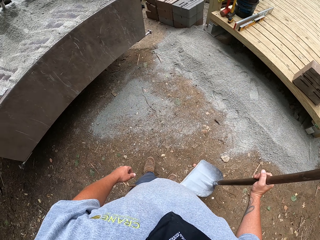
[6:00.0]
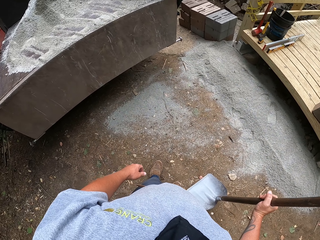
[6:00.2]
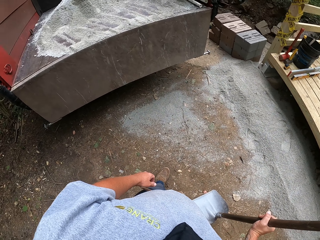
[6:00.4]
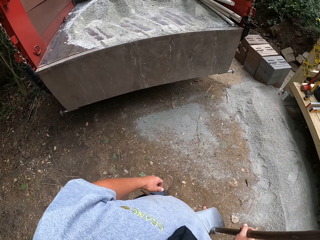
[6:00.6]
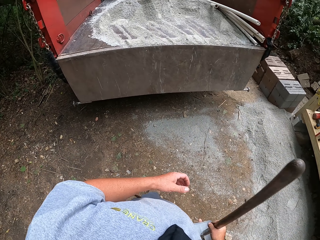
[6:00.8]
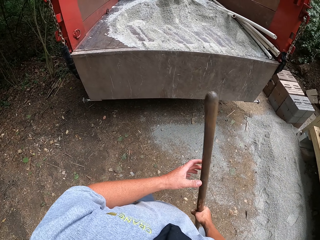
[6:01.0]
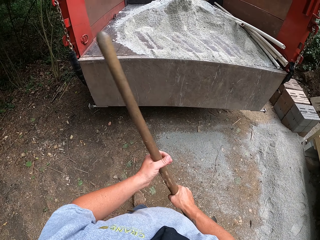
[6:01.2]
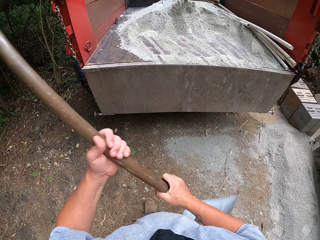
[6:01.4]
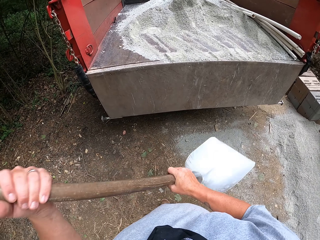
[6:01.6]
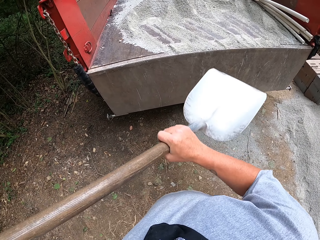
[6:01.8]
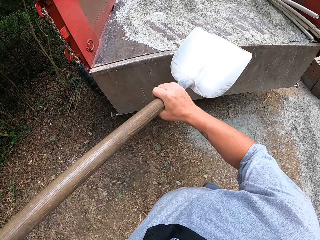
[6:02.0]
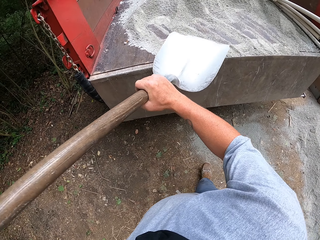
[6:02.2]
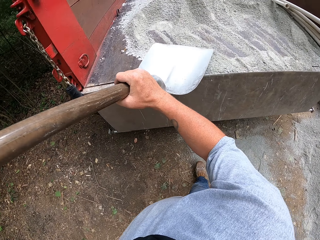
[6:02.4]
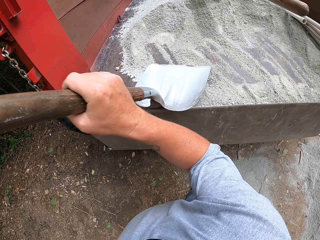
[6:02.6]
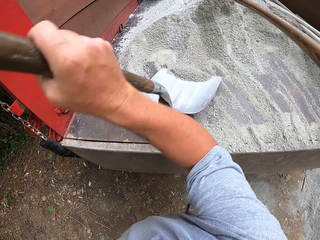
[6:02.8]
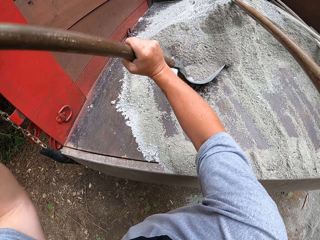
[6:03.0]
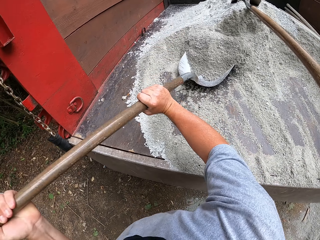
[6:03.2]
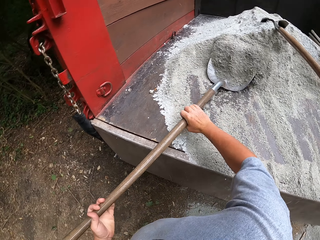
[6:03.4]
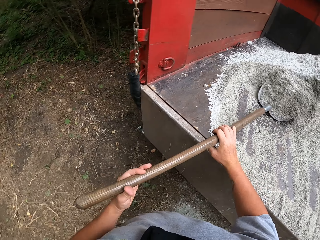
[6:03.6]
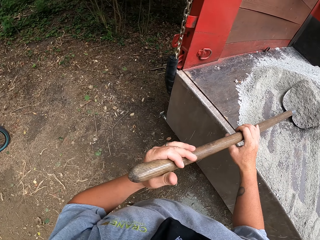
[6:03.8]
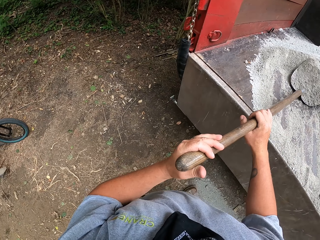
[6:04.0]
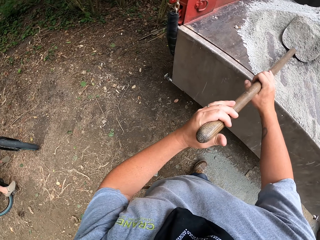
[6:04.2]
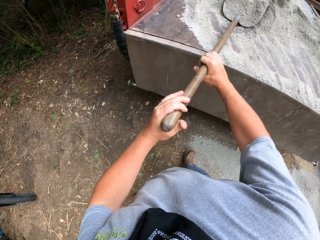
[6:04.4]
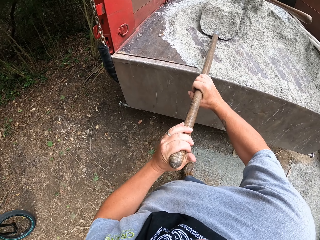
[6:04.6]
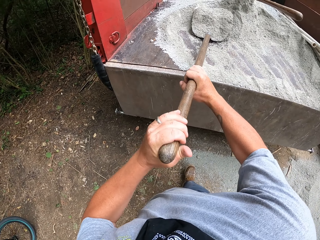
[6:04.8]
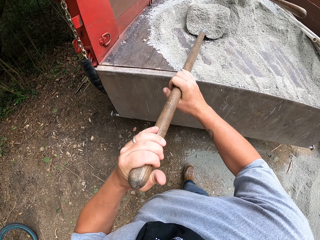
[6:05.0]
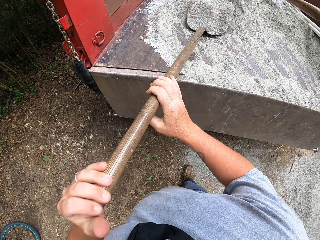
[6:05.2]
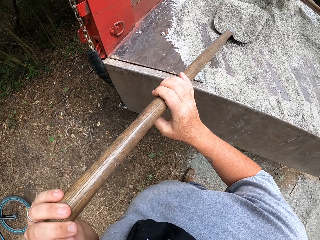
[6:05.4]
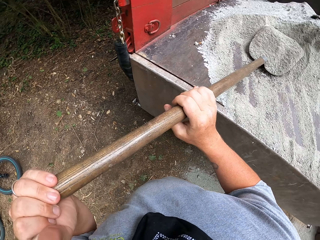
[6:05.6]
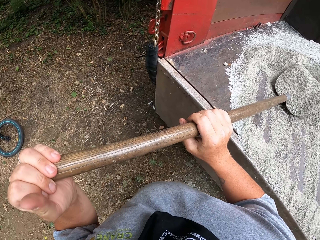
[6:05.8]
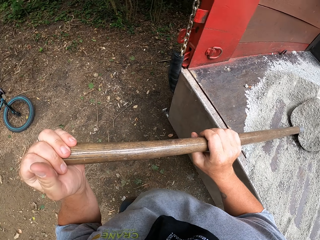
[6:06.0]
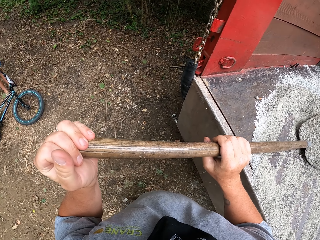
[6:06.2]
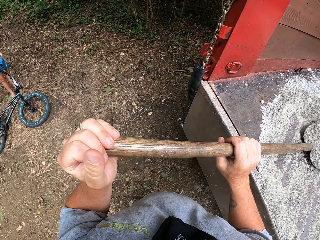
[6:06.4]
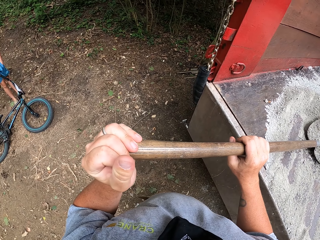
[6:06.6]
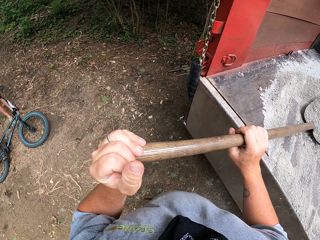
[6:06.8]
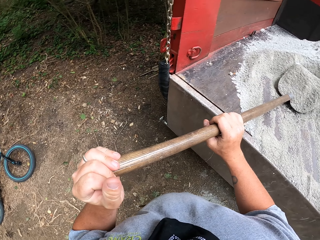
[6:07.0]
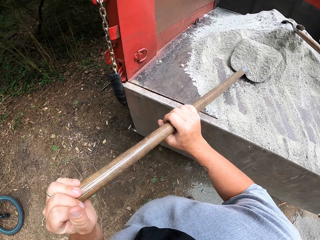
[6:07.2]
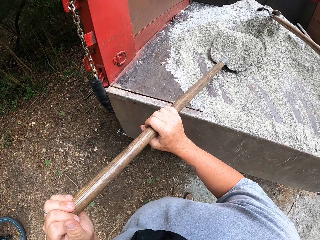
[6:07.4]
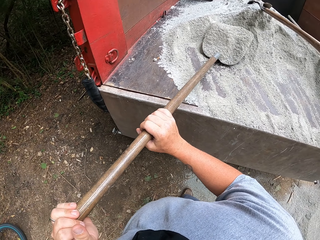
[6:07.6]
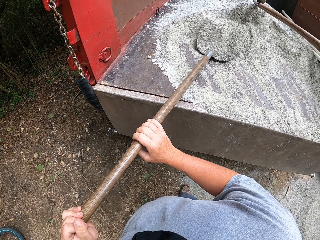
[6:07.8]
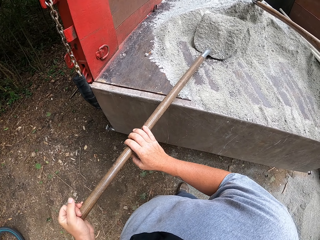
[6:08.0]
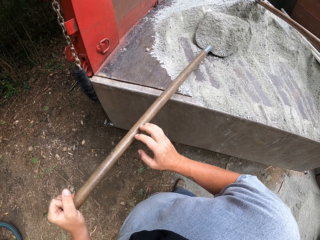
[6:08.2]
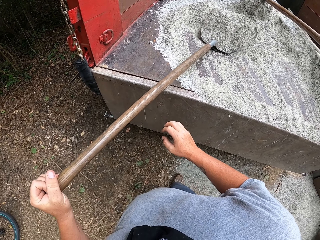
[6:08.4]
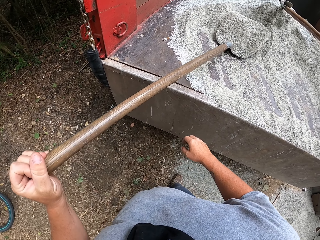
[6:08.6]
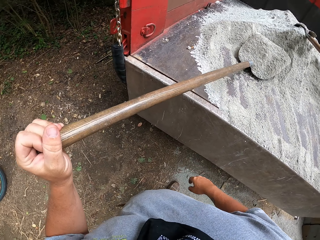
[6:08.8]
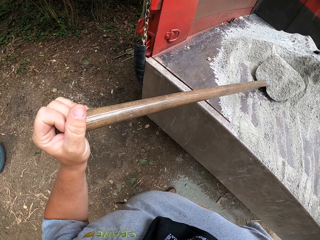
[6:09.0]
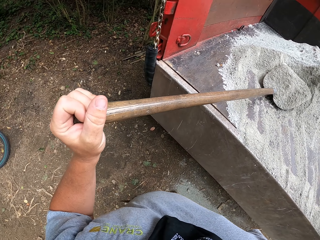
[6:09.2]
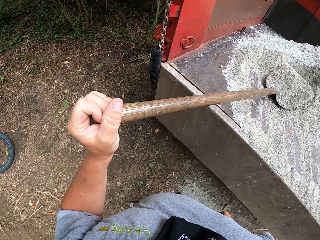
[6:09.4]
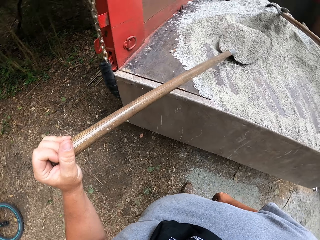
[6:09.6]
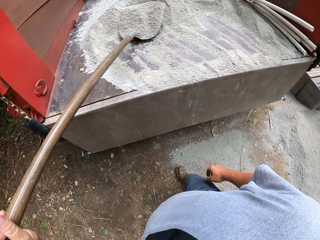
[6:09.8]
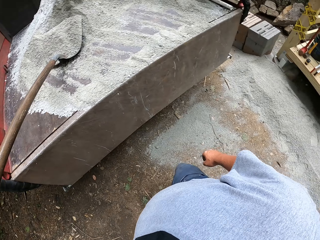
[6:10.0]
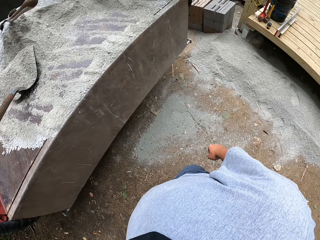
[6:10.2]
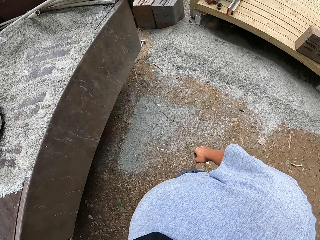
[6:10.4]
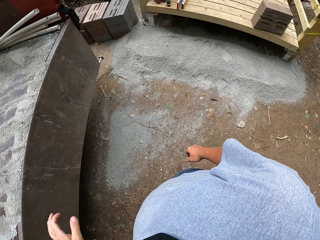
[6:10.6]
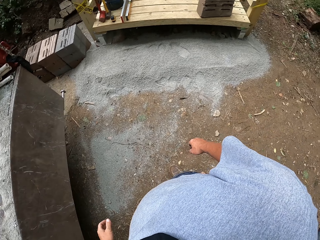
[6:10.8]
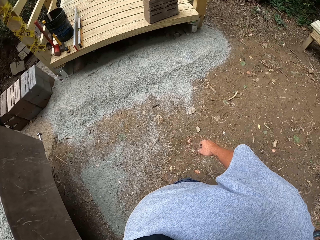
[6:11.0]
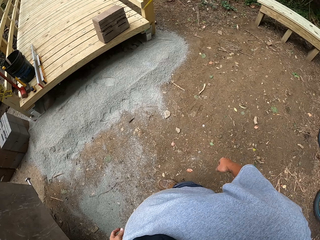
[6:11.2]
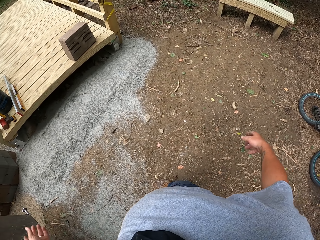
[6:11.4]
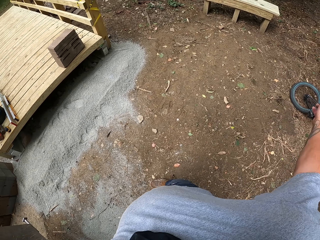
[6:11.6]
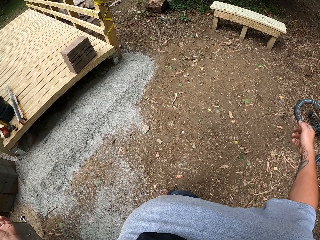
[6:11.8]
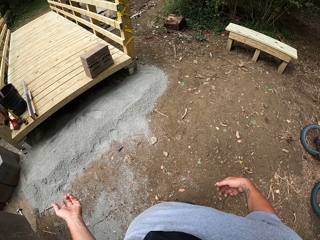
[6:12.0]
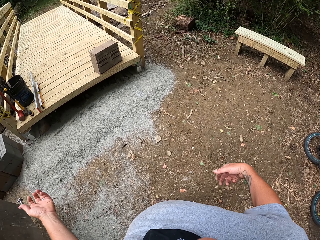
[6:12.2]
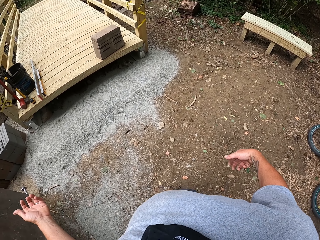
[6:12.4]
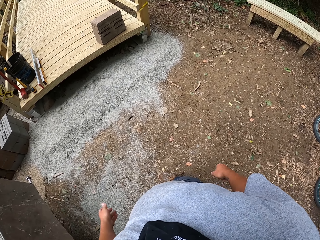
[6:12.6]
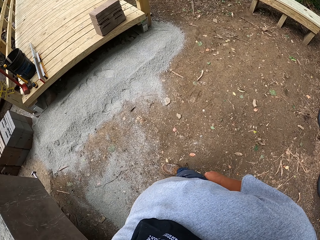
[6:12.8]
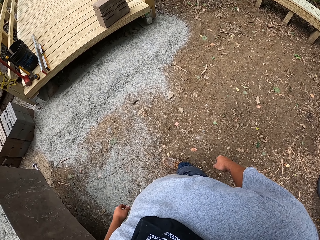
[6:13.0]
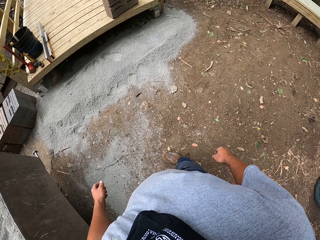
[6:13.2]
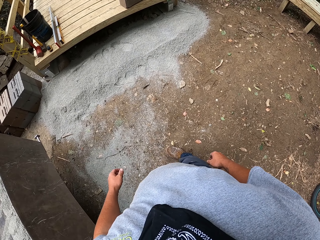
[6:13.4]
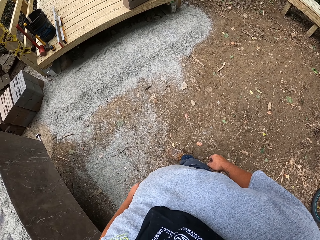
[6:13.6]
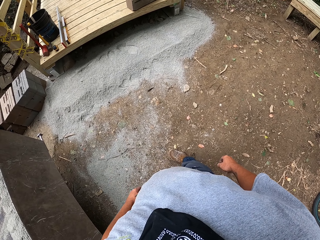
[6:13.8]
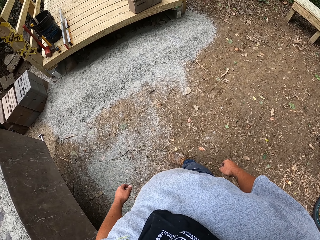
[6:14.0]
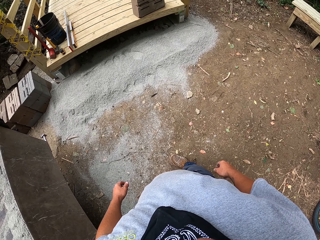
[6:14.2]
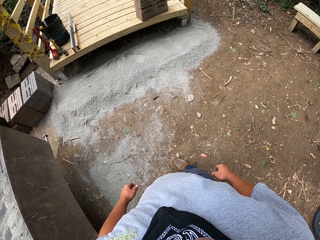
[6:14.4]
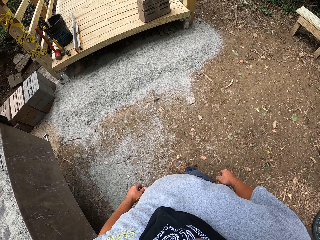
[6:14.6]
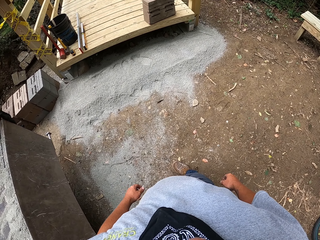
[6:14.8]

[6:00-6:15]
The camera wearer walks to the lorry. They scoop the sand with the shovel. They turn away from the lorry and let go of the shovel. They talk in gesture form.

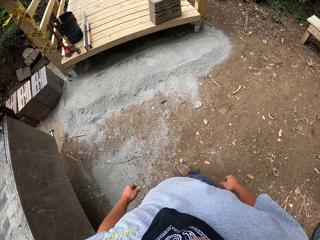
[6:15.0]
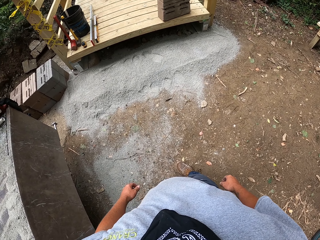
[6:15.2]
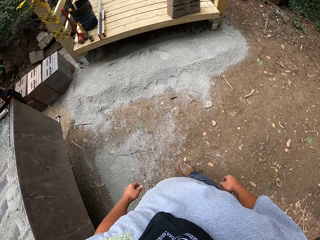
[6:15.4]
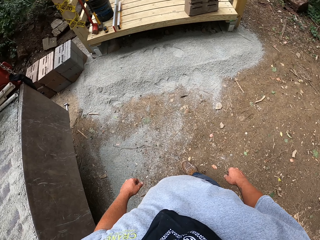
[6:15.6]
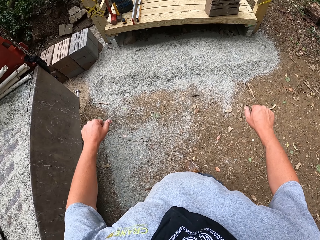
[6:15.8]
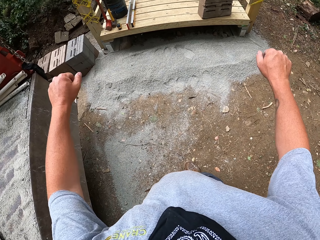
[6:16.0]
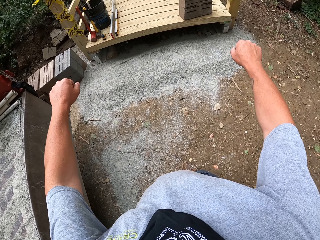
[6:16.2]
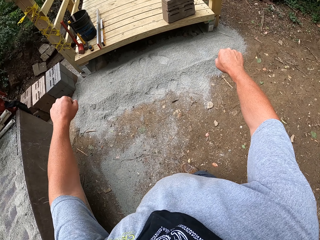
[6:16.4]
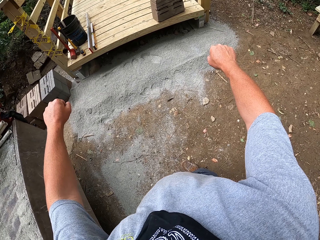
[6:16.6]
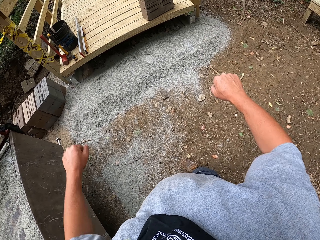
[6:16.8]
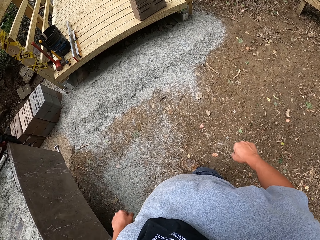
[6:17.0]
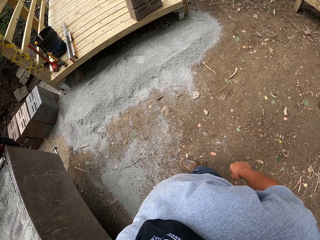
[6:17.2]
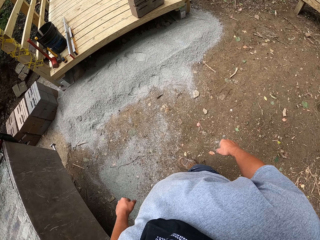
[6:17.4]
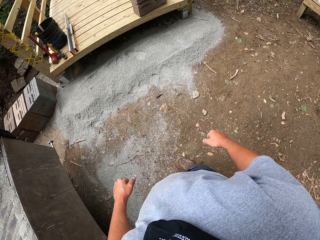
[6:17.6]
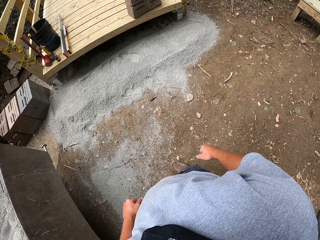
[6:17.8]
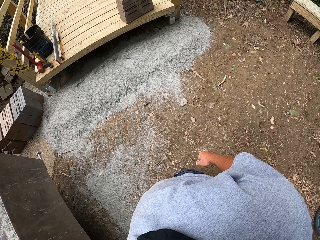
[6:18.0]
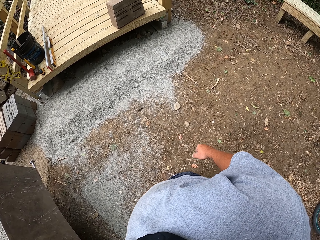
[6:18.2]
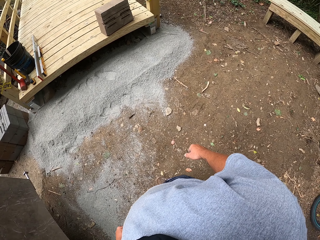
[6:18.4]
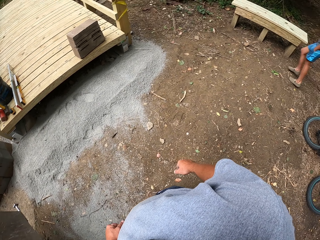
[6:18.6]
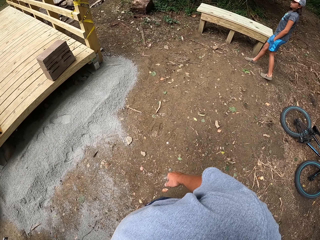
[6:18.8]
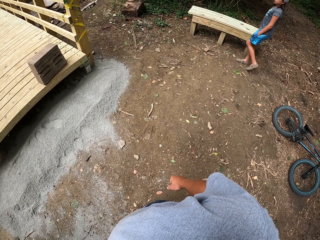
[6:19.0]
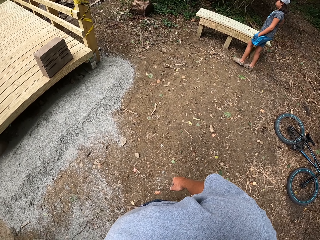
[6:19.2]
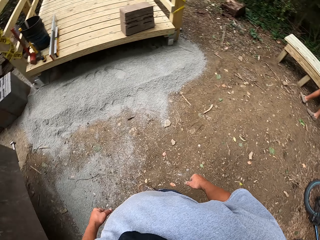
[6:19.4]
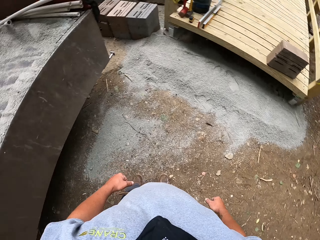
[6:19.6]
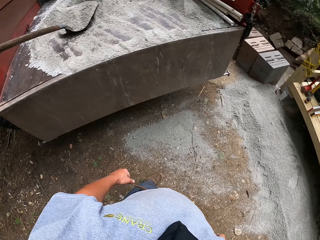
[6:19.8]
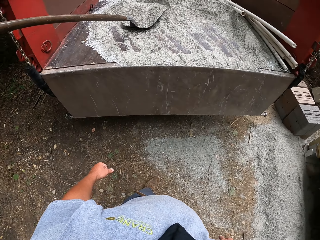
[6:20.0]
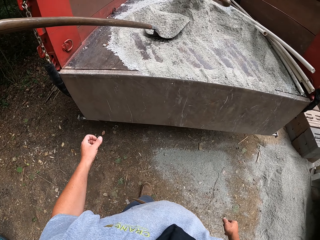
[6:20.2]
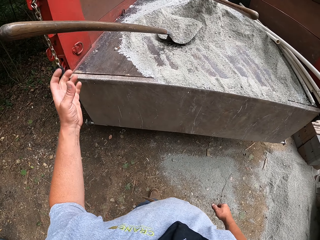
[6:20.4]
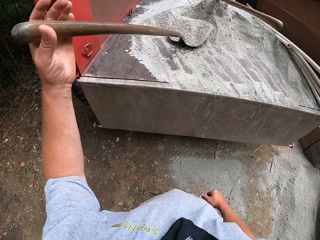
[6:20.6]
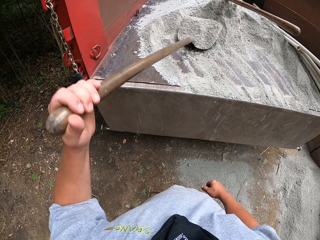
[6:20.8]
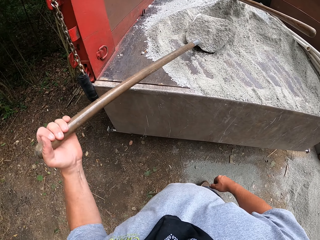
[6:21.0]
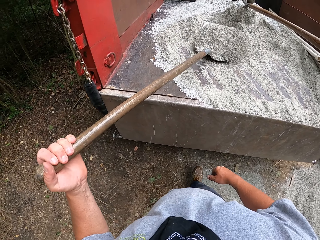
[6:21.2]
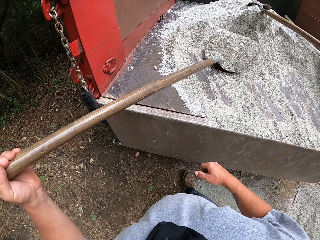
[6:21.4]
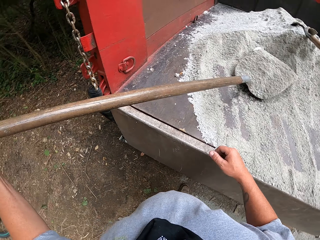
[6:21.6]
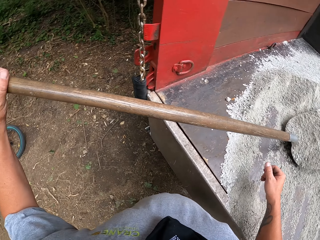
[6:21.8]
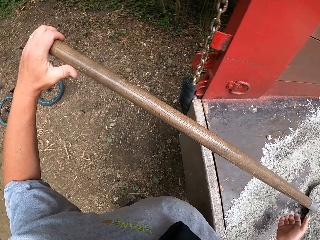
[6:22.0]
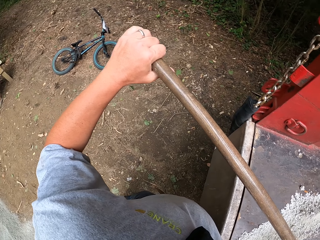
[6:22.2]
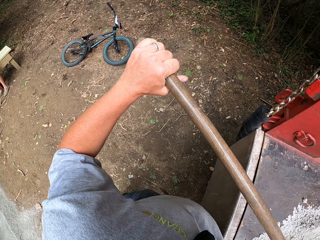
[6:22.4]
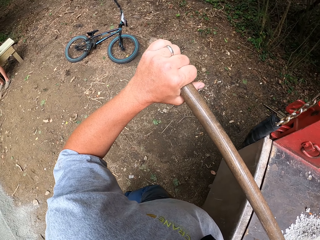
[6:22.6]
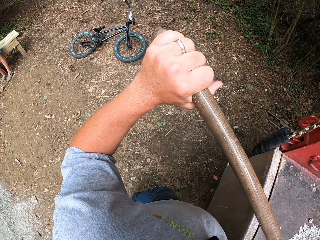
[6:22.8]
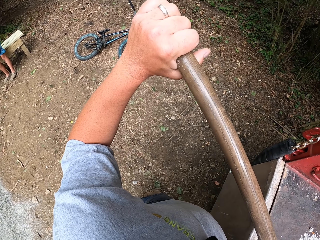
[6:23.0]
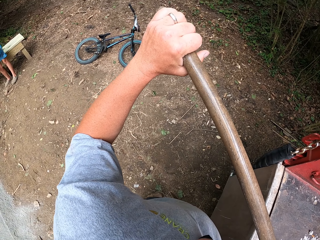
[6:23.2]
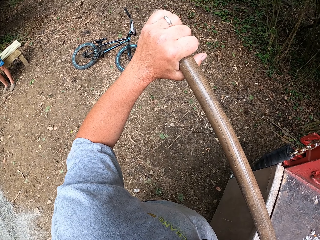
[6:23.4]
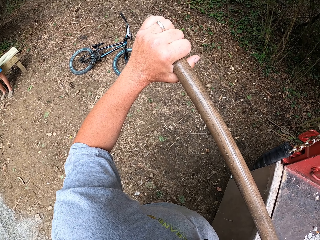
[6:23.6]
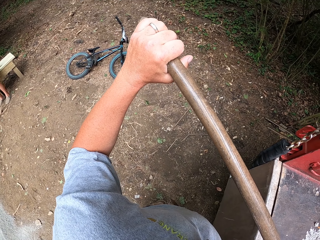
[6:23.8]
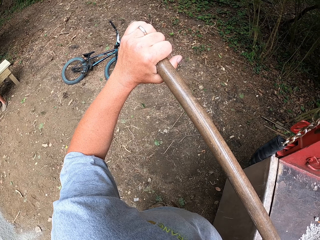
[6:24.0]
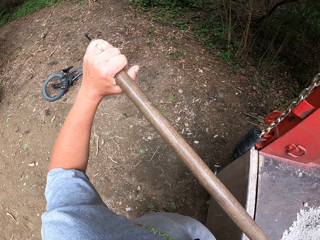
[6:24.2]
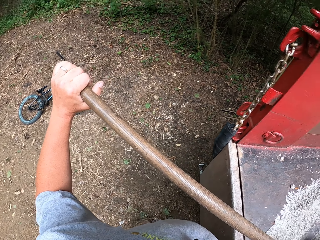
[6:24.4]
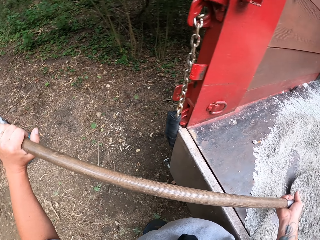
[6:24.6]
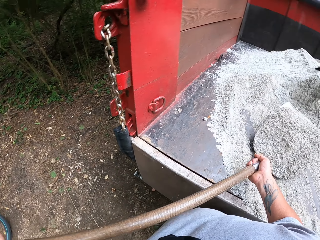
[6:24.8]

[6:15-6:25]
The camera wearer stretches his arms. He raises his hands up. He turns towards the lorry. He picks up the shovel with the sand.
